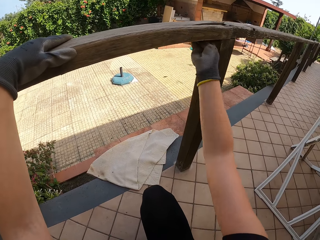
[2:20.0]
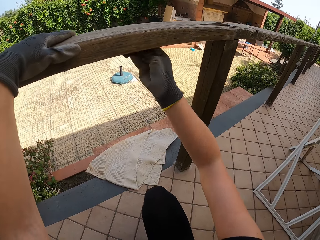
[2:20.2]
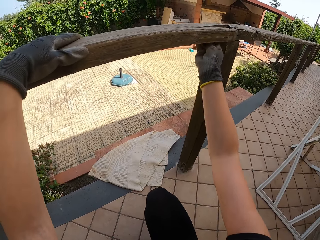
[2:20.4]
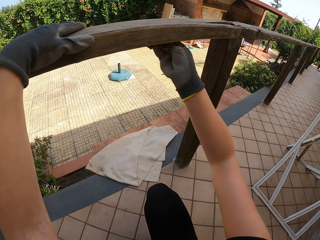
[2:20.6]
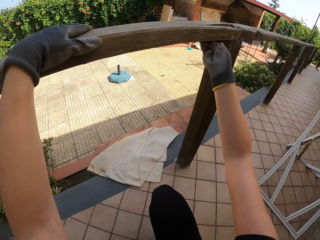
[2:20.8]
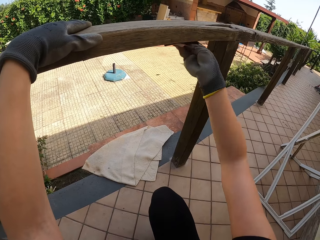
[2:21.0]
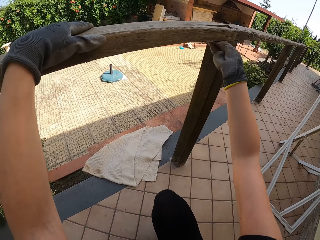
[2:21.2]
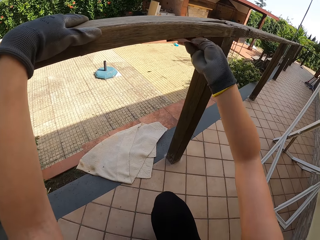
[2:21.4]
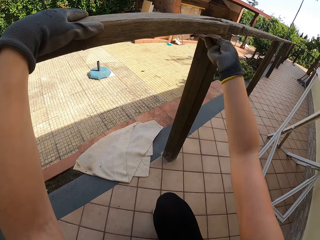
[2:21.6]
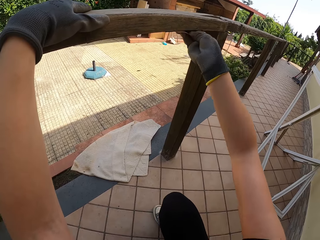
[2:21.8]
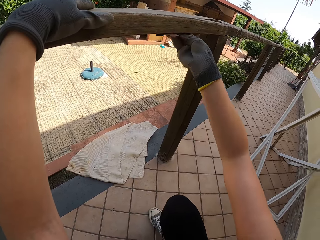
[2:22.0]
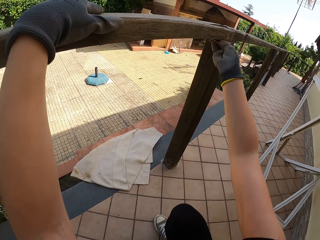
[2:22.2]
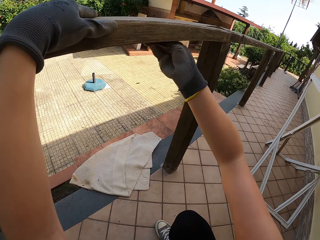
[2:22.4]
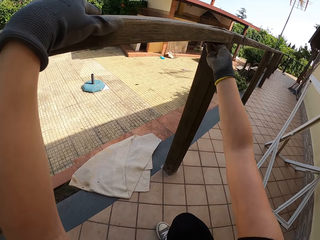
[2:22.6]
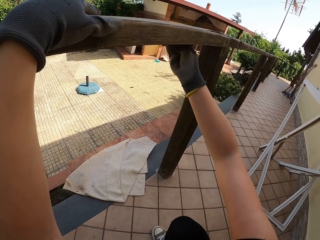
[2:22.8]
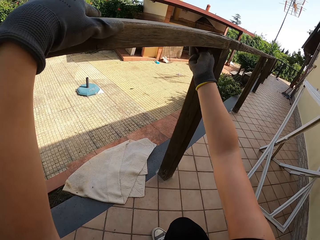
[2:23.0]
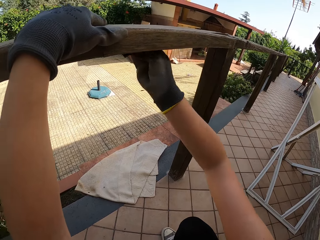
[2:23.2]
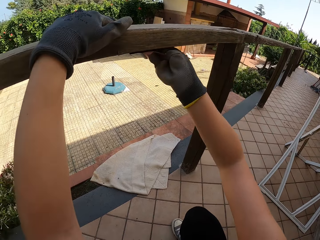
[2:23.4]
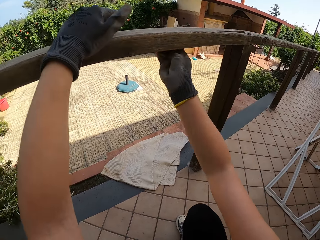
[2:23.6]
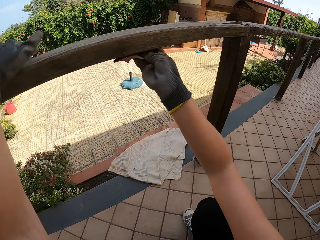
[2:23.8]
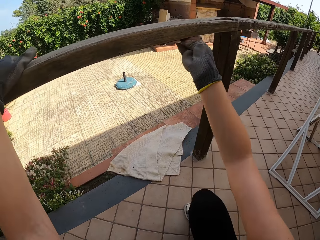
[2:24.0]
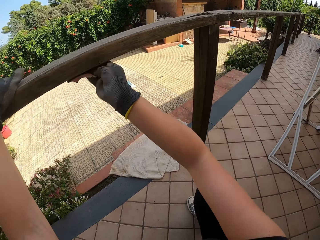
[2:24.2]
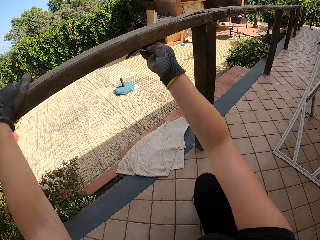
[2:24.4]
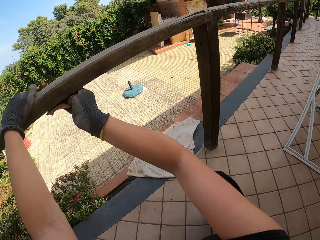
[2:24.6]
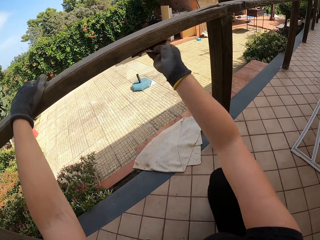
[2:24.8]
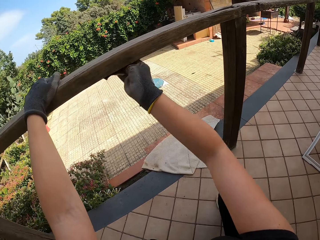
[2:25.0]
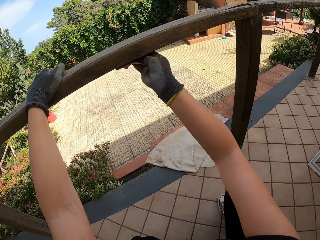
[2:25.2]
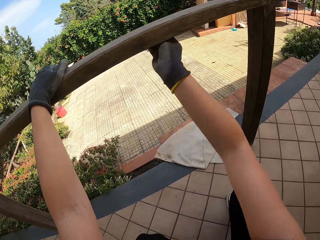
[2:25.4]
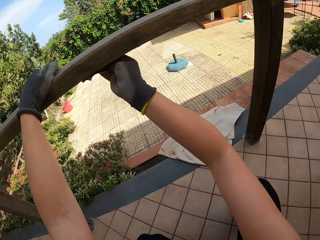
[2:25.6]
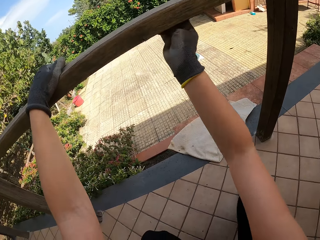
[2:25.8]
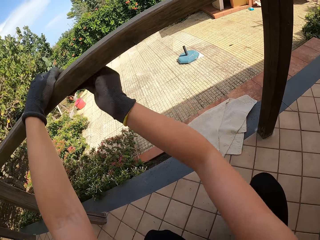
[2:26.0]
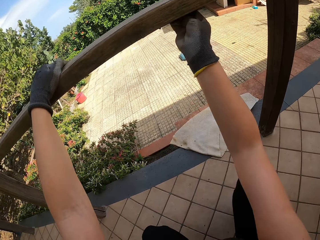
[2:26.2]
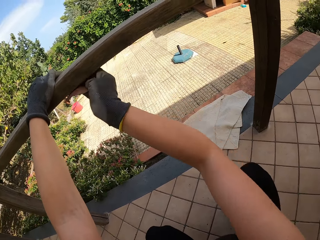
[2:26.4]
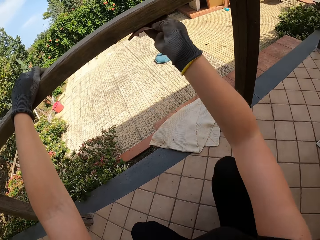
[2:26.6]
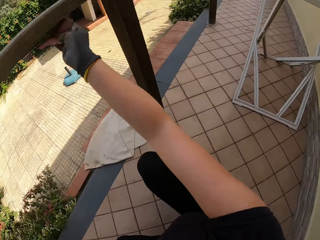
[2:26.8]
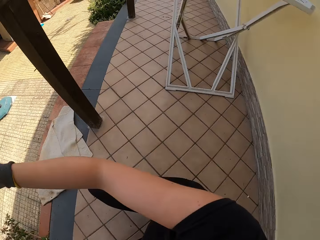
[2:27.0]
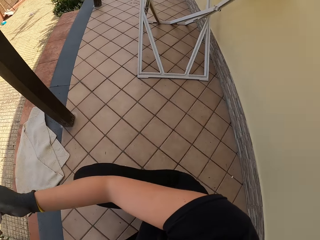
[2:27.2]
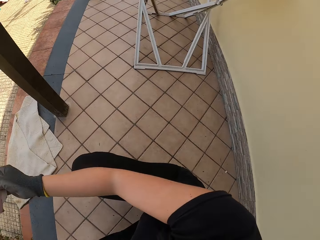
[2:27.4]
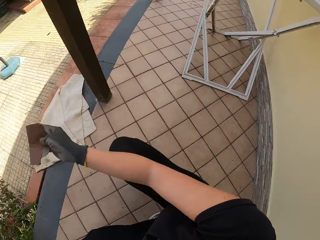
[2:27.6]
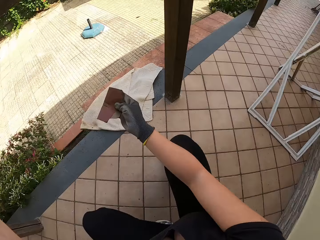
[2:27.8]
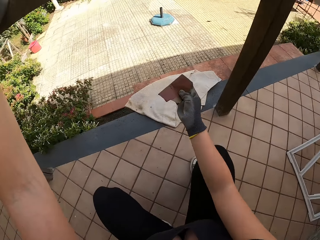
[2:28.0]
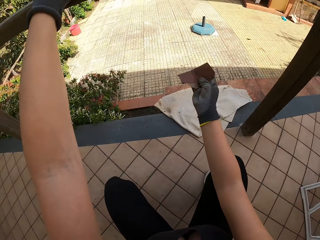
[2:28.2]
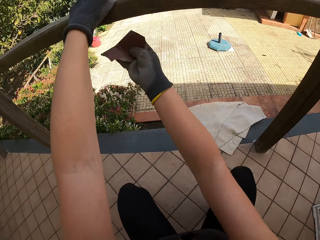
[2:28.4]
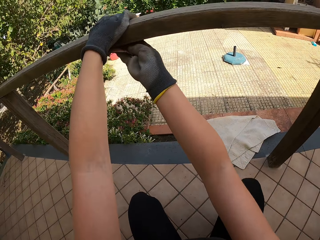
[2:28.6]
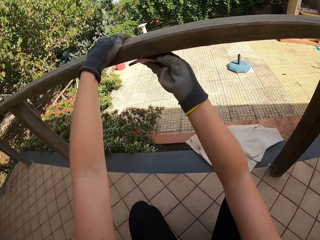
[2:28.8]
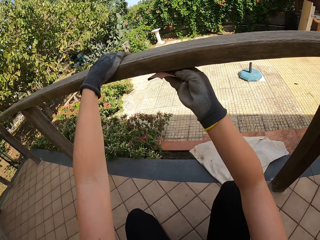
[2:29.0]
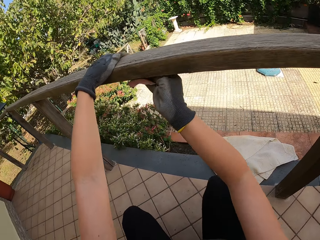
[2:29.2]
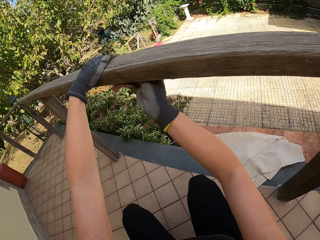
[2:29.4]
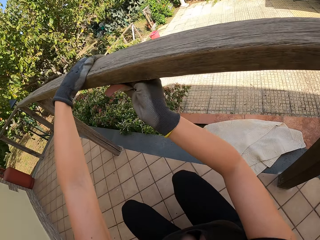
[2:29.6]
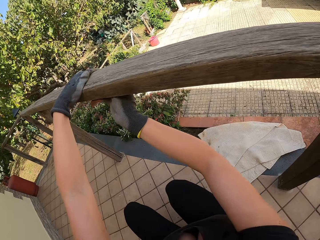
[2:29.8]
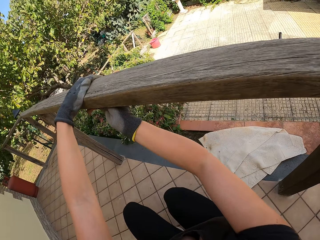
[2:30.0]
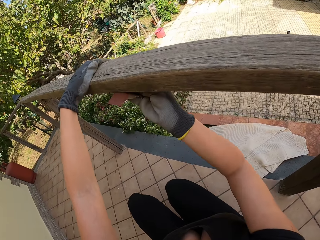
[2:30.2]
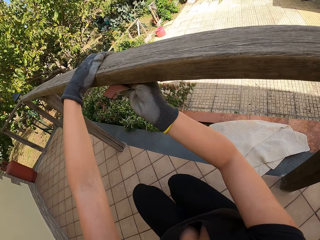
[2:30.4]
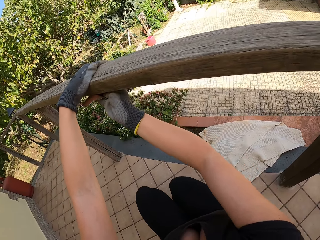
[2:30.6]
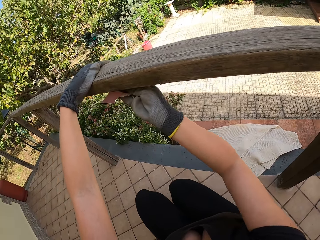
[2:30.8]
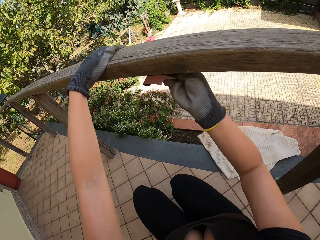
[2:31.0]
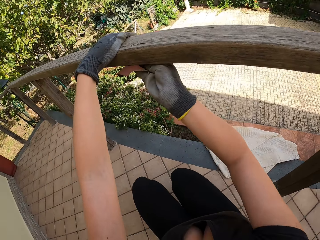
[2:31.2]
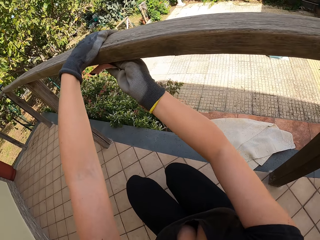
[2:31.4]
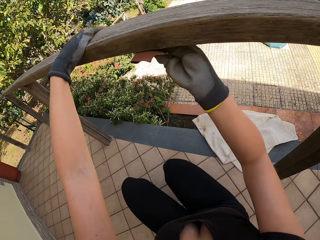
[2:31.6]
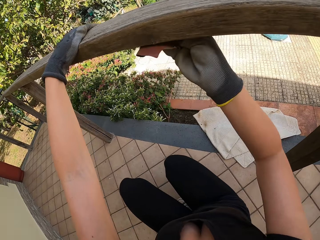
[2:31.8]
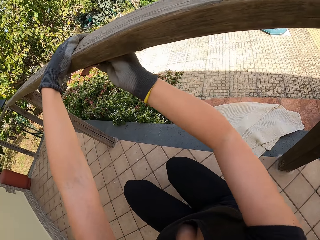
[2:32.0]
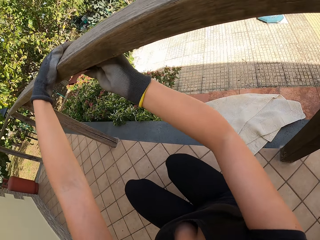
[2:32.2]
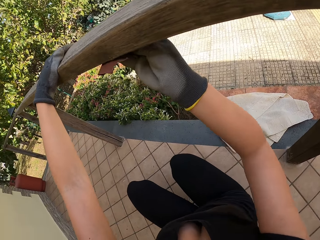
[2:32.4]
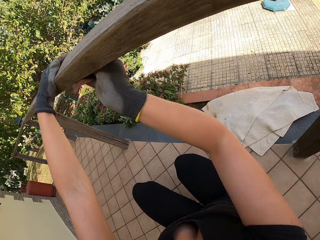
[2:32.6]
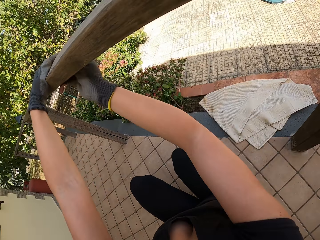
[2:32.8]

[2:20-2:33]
The camera wearer stops scrubbing the balcony. He scrubs the balcony with the sandpaper with his right hand.

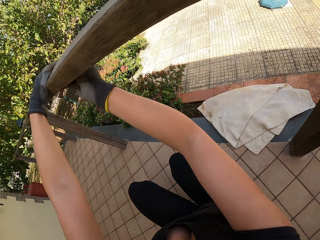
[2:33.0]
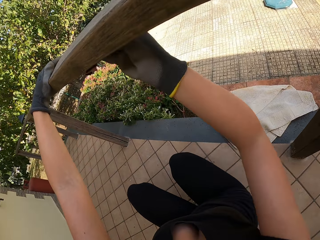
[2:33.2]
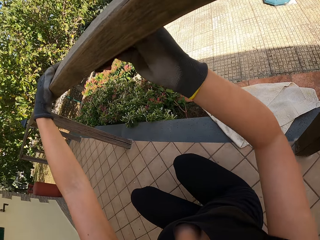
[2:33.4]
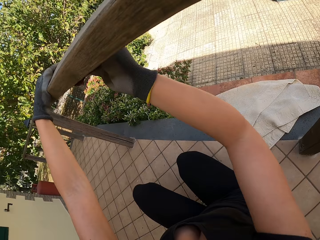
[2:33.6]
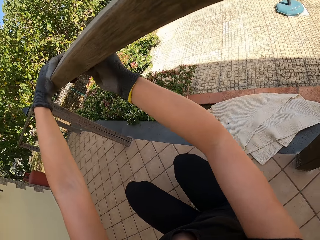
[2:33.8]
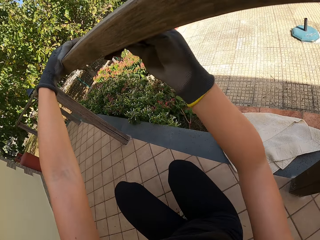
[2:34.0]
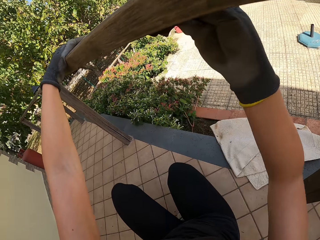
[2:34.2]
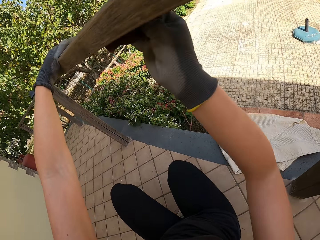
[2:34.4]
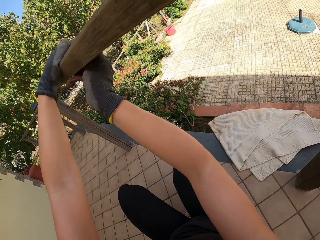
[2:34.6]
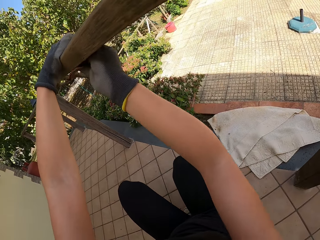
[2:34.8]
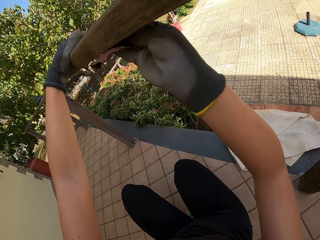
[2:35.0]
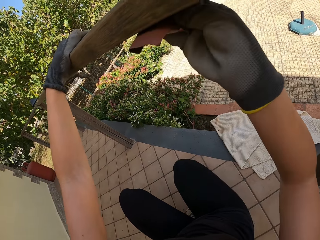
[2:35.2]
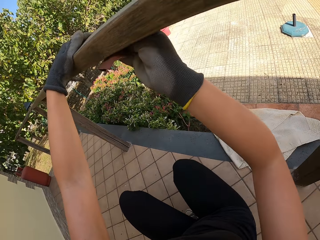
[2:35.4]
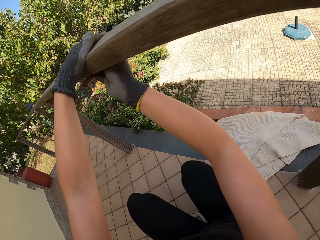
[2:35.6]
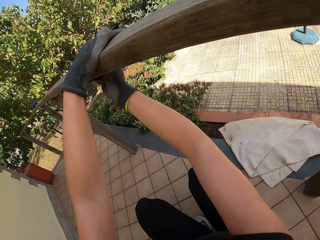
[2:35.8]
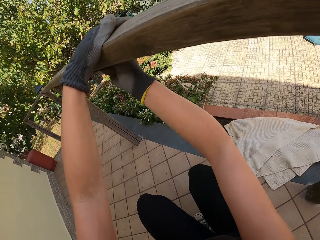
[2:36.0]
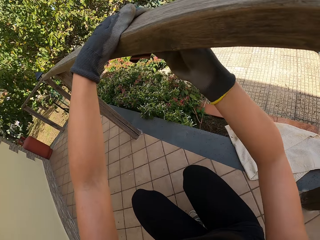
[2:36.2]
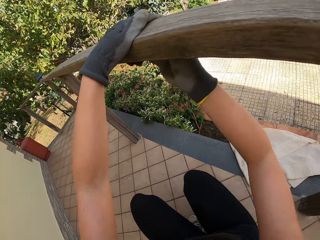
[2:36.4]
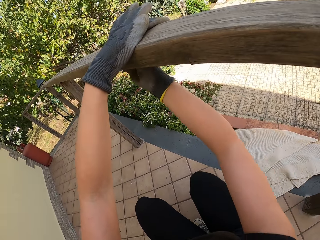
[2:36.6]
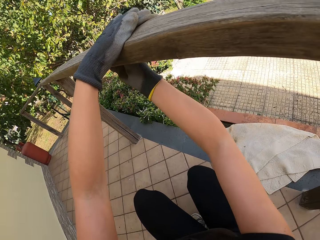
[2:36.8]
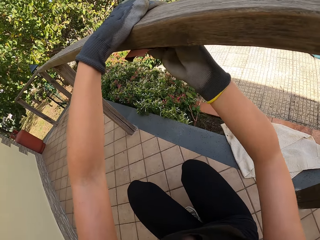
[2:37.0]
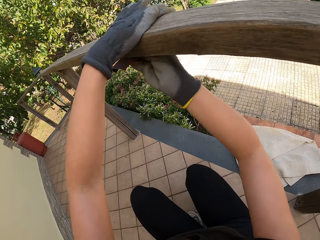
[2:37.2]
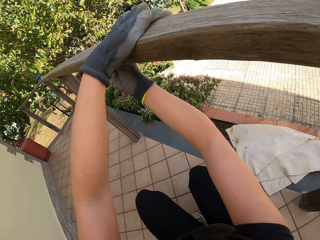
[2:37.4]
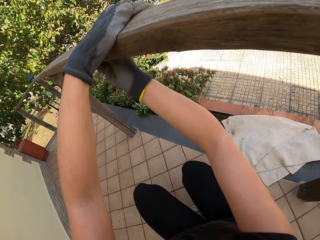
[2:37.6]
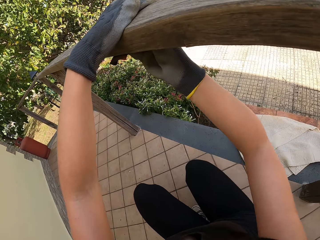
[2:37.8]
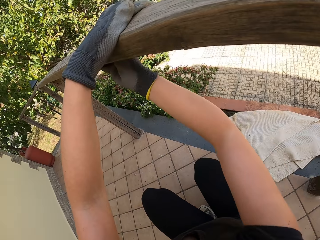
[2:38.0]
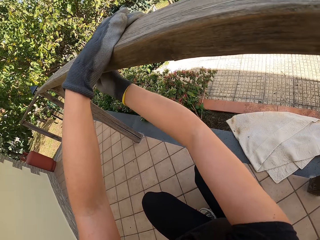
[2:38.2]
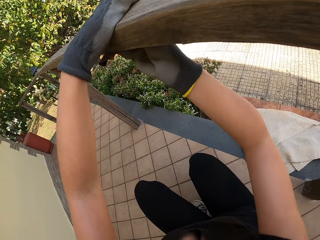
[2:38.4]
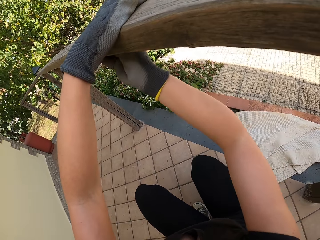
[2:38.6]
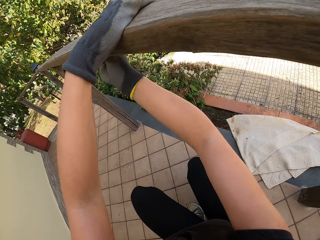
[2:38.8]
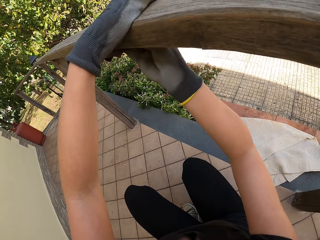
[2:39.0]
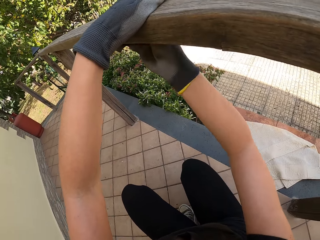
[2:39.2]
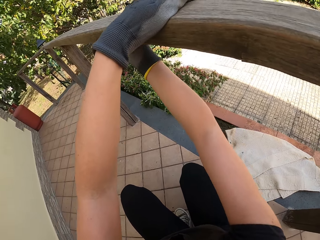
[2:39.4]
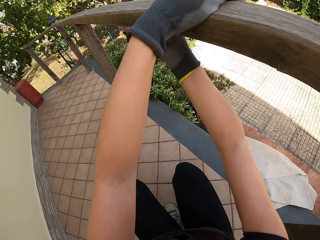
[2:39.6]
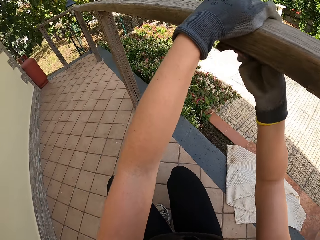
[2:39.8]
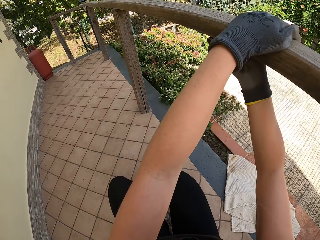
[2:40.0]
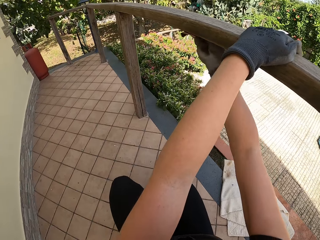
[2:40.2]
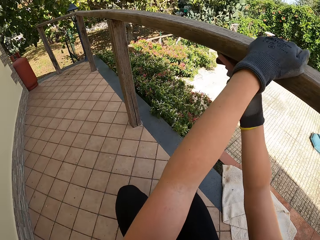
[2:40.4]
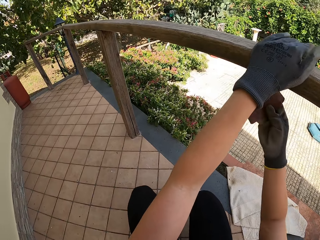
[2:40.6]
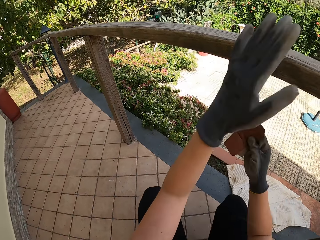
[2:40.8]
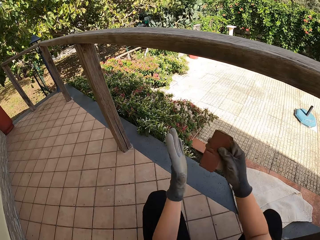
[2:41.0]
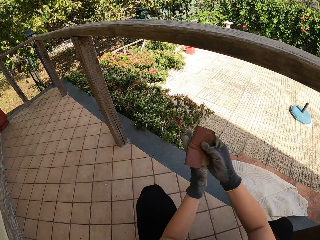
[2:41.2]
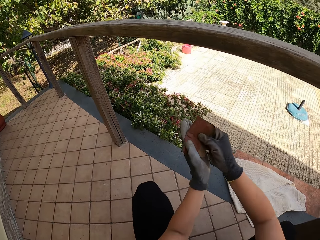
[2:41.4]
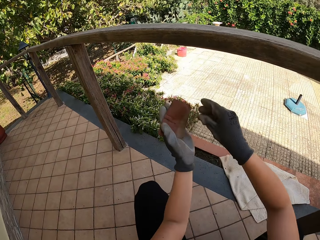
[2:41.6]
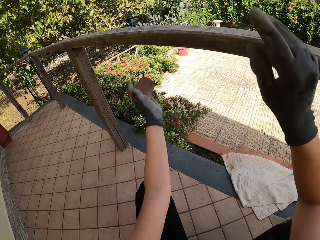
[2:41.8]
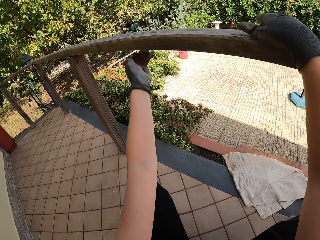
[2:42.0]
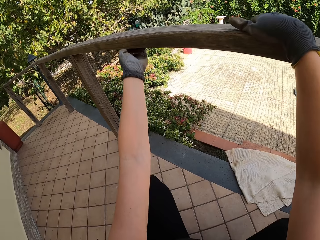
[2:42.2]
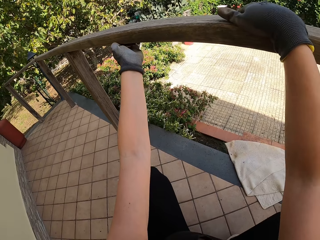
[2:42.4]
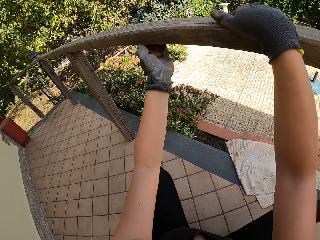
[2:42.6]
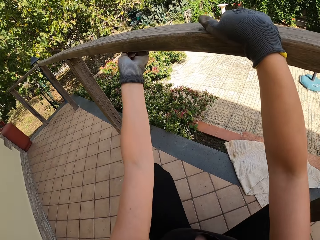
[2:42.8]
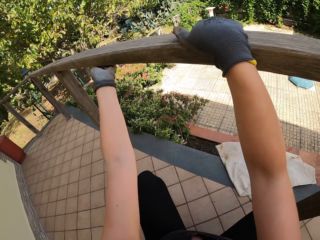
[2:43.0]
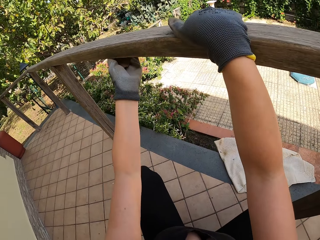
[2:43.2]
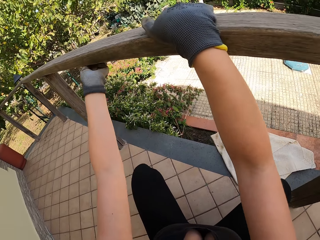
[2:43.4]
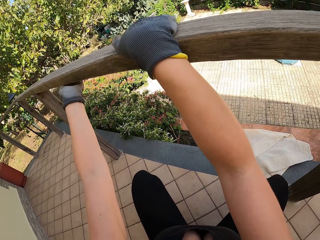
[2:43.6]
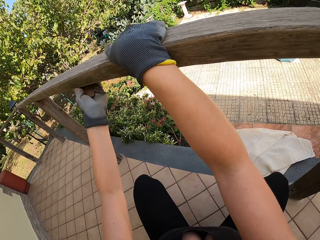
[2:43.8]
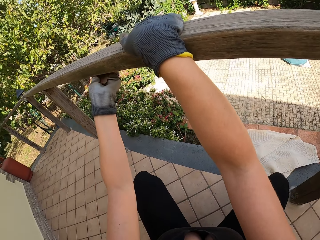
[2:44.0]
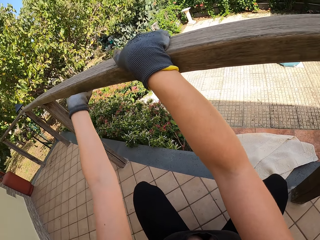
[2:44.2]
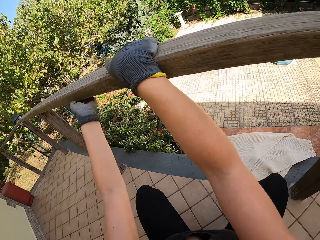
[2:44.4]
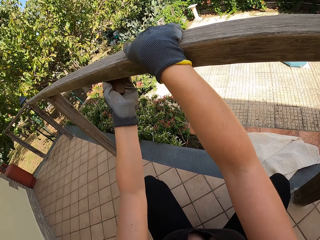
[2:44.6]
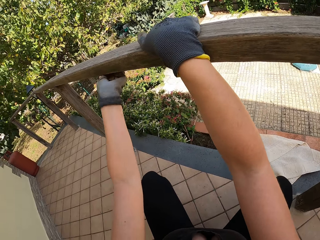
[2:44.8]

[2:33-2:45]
The camera wearer stops scrubbing the balcony and passes the sandpaper from the right hand to the left hand. He holds the balcony with his right hand. He scrubs the balcony with the sandpaper with his left hand.
